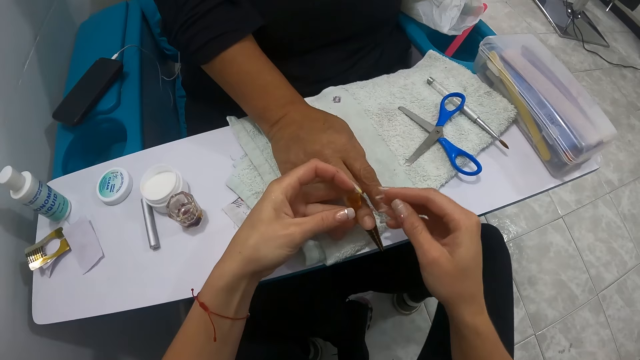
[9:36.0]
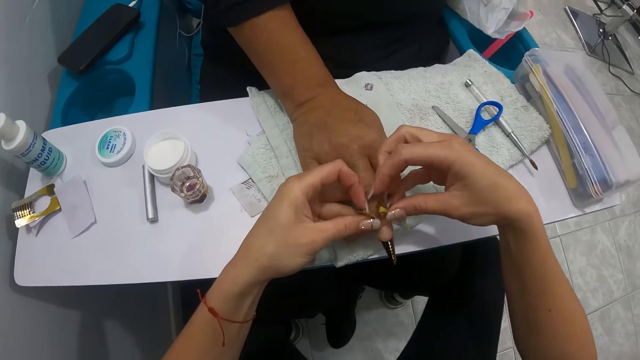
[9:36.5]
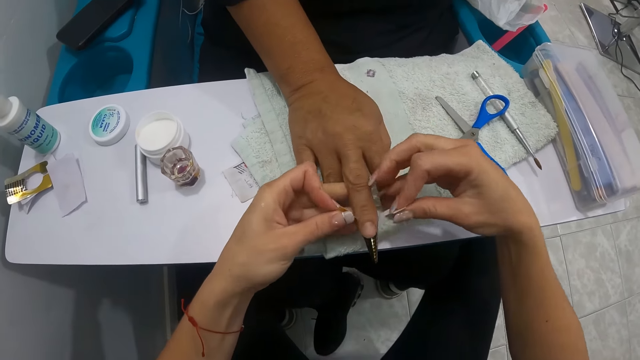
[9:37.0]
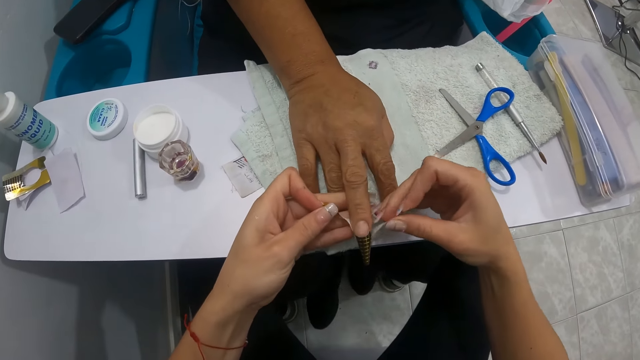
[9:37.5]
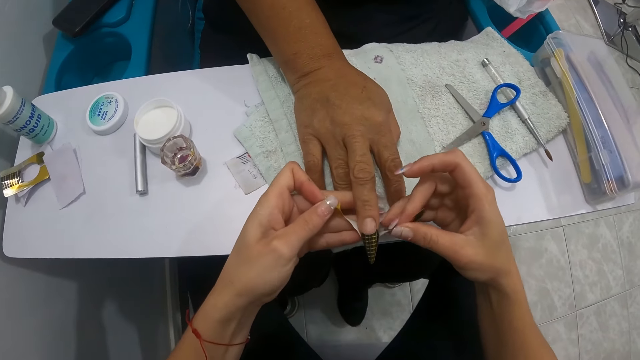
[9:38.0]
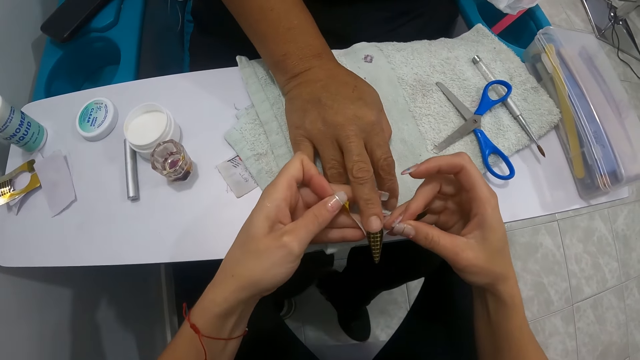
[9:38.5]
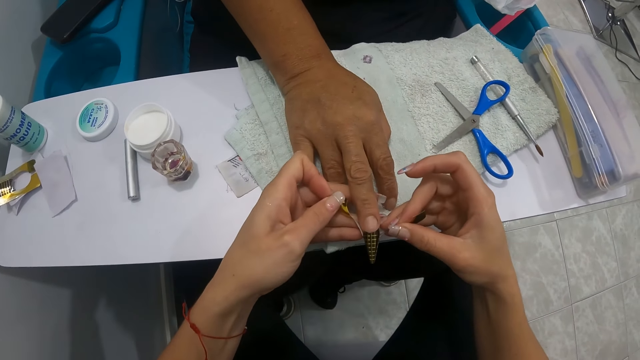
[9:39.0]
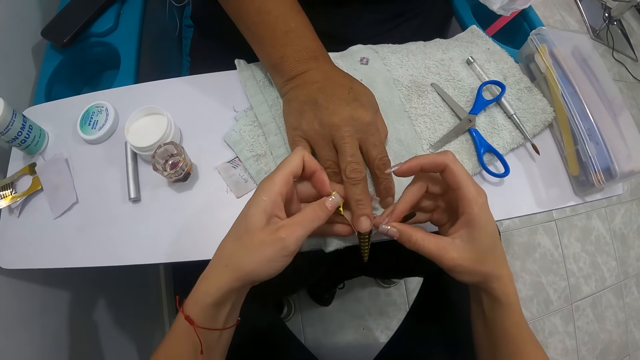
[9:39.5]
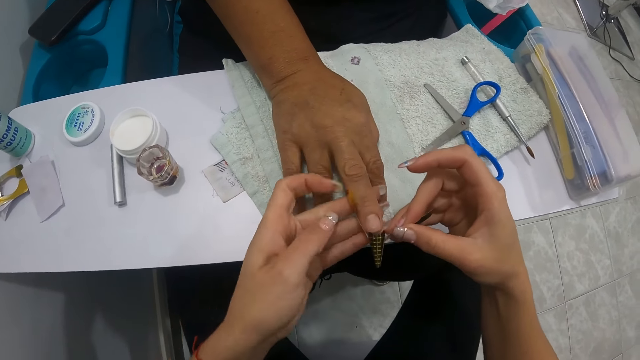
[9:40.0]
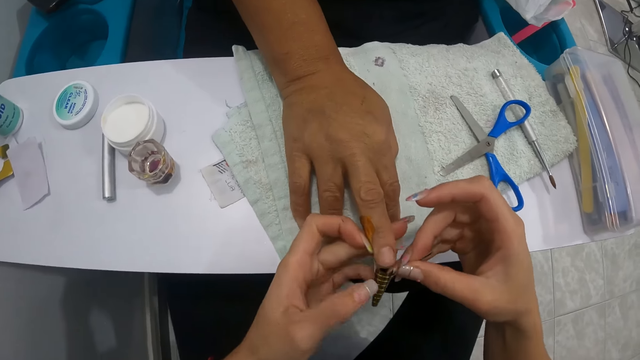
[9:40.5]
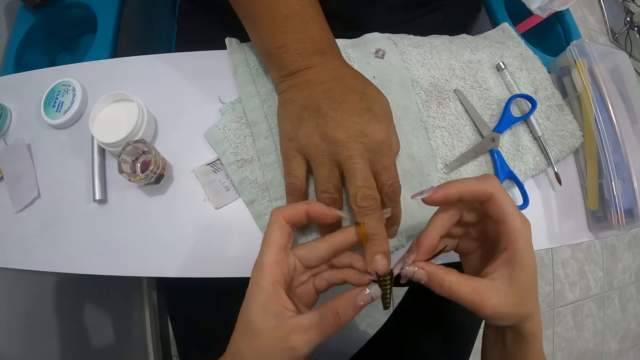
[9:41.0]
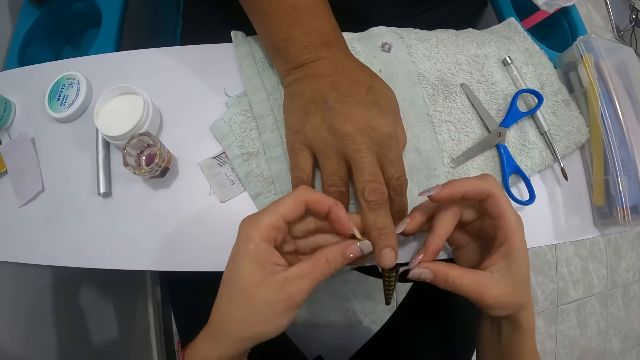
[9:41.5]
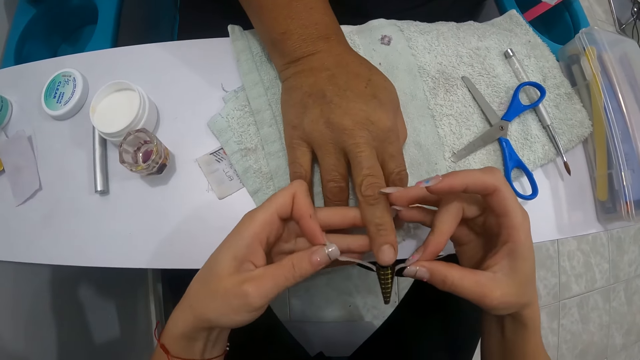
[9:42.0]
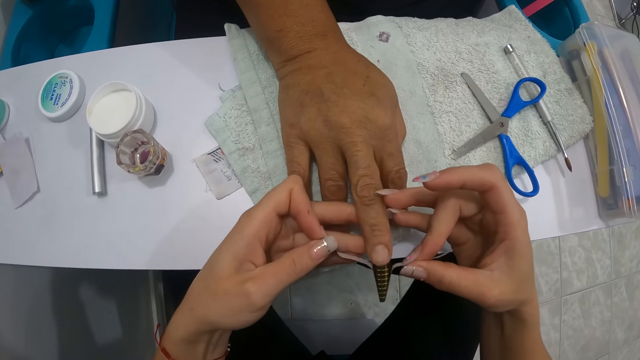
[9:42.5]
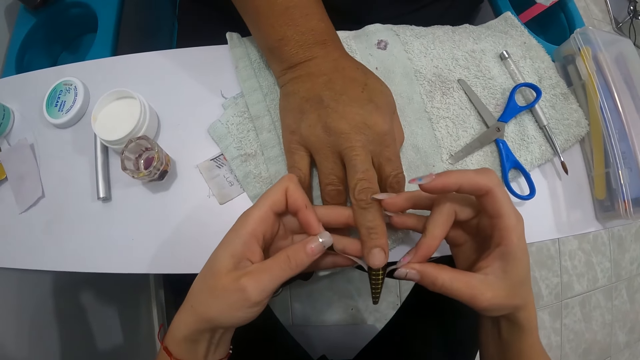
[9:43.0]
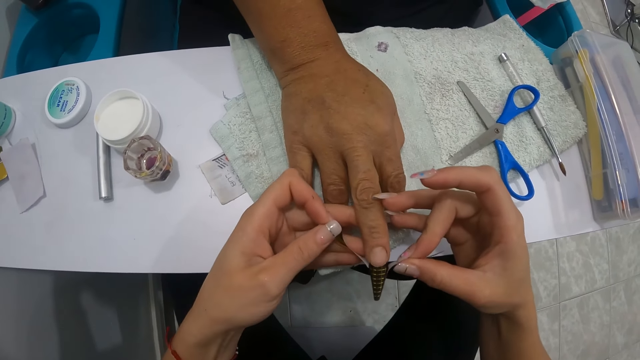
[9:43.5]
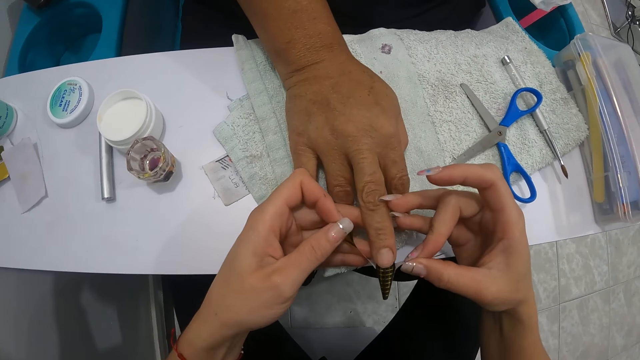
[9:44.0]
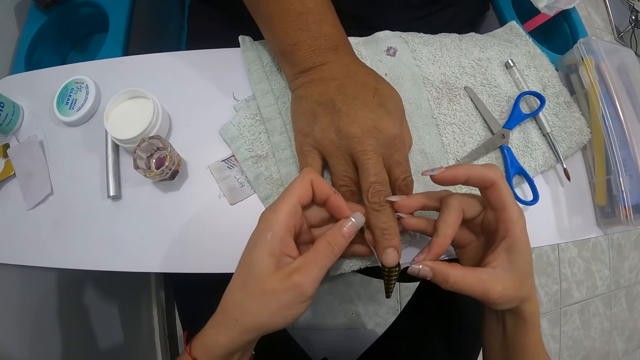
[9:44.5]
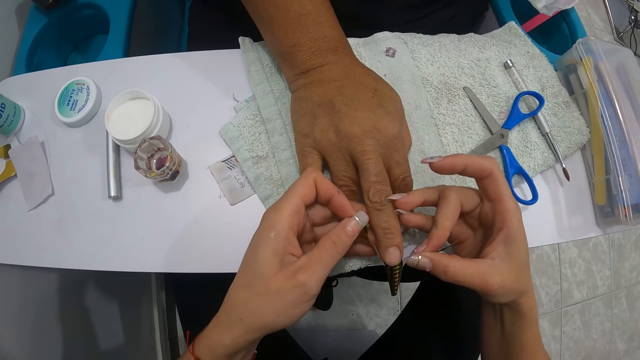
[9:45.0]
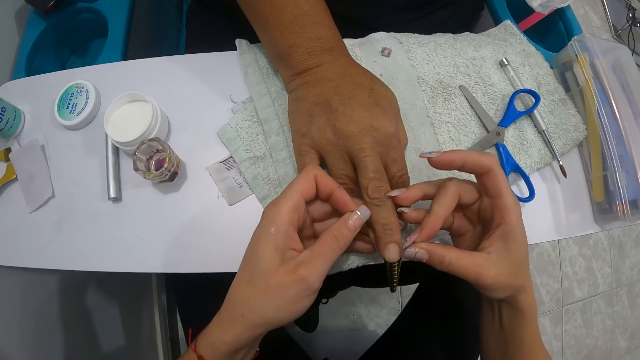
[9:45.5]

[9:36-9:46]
The camera wearer adjusts a stick-on on the nail.

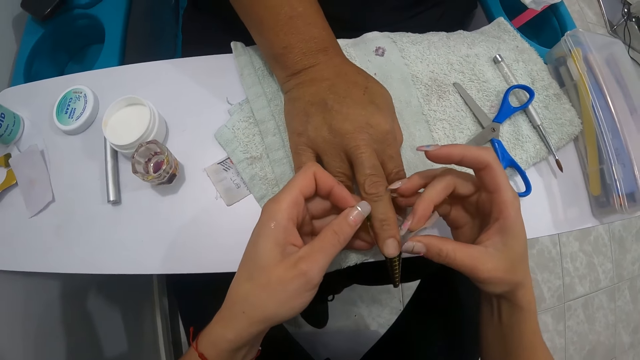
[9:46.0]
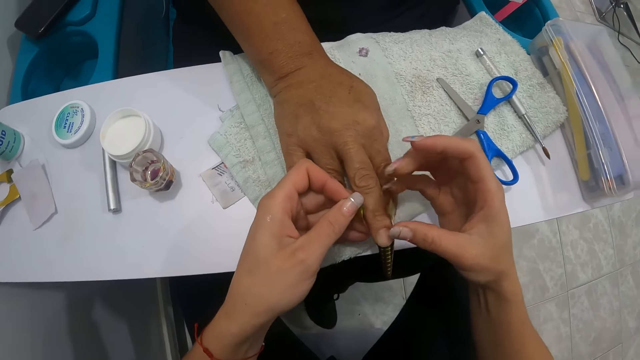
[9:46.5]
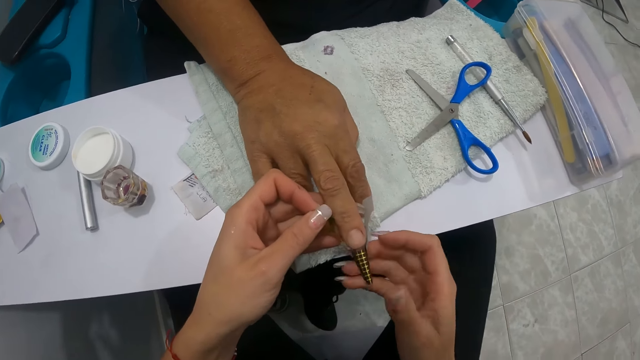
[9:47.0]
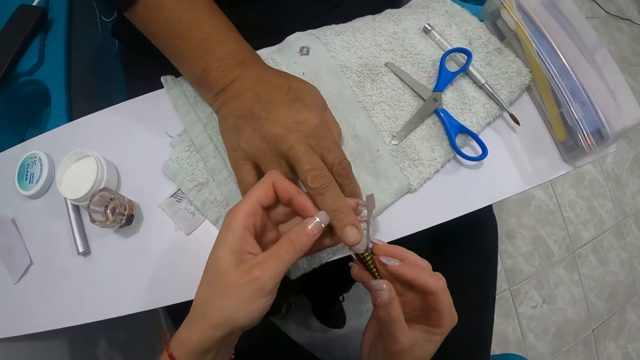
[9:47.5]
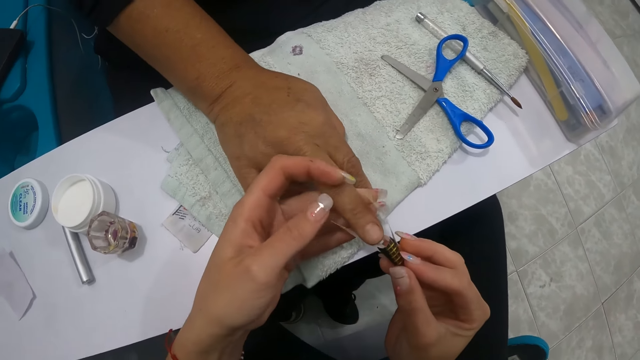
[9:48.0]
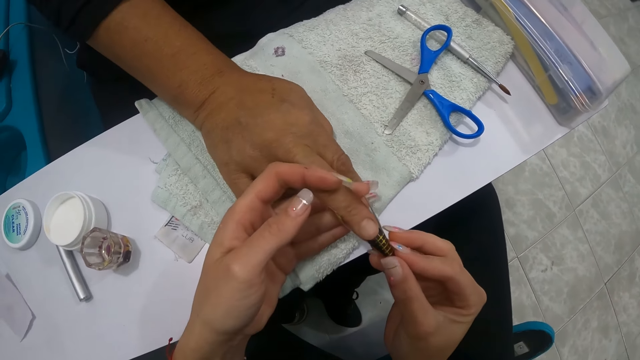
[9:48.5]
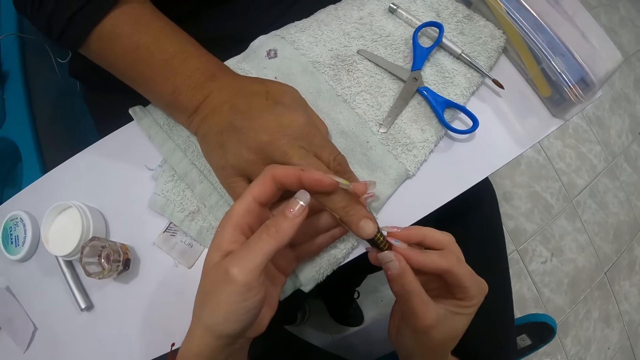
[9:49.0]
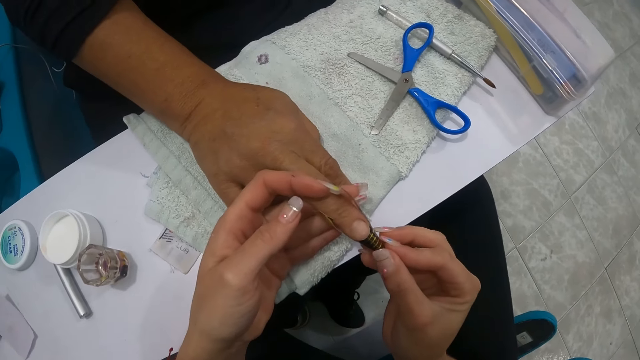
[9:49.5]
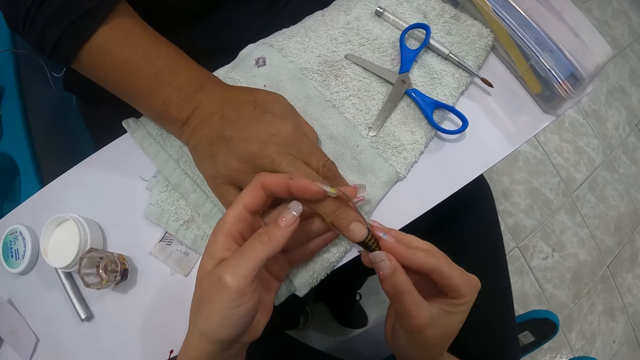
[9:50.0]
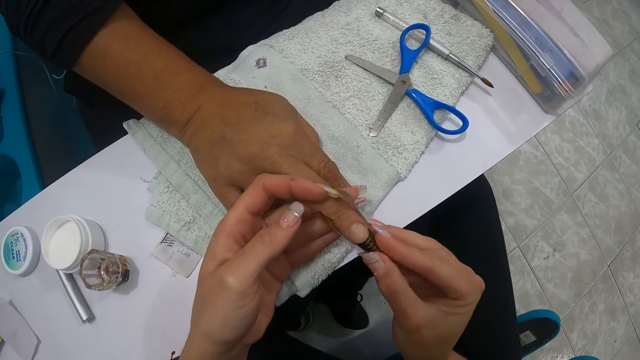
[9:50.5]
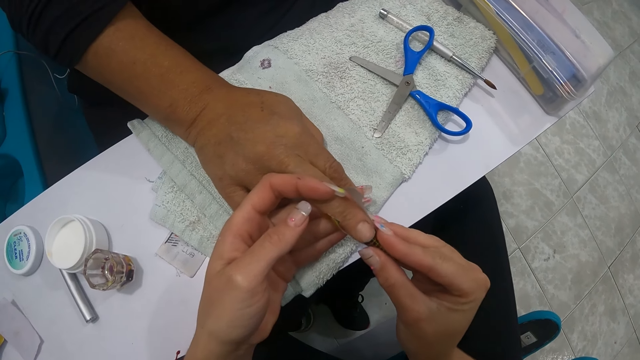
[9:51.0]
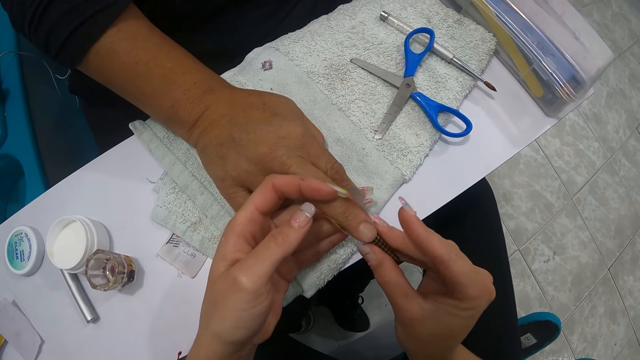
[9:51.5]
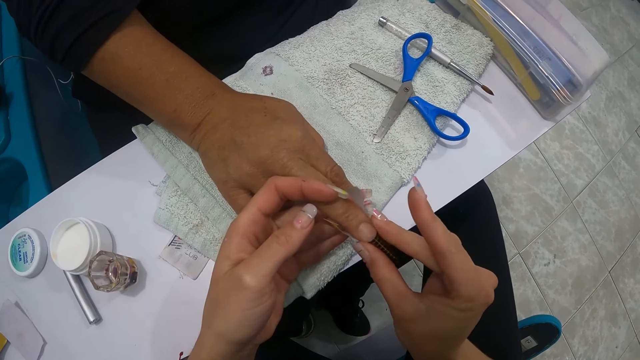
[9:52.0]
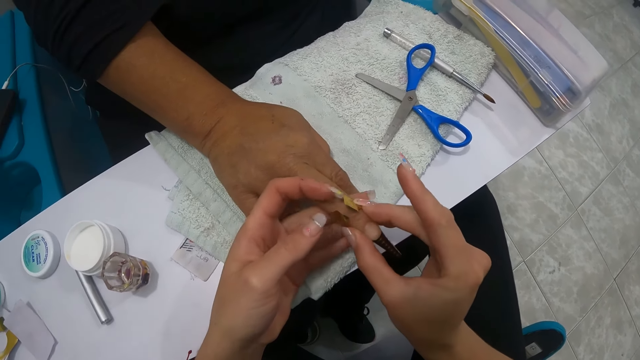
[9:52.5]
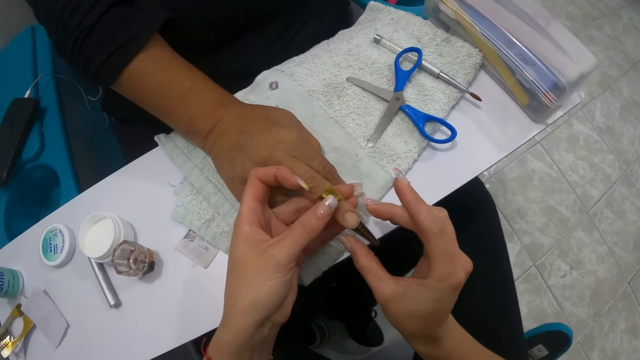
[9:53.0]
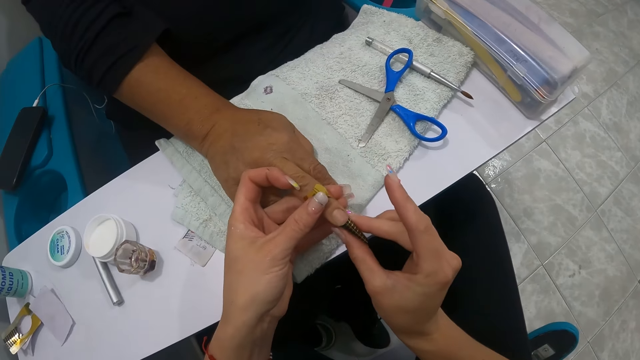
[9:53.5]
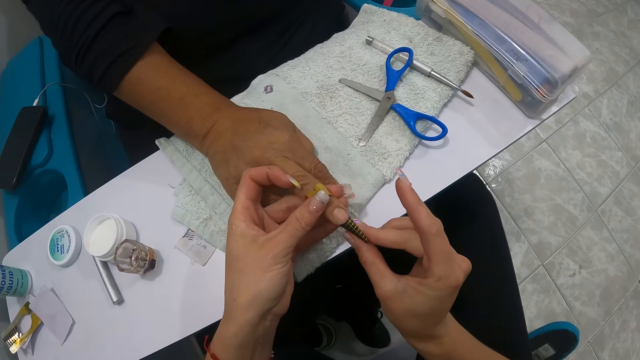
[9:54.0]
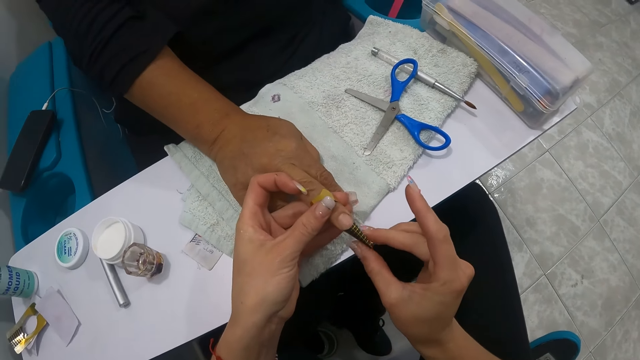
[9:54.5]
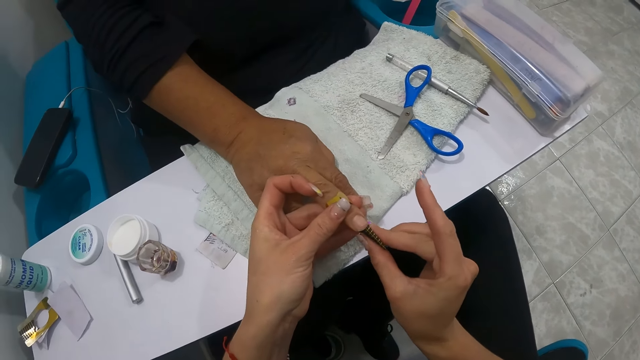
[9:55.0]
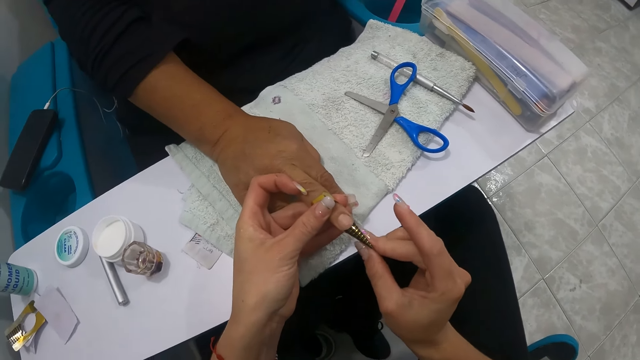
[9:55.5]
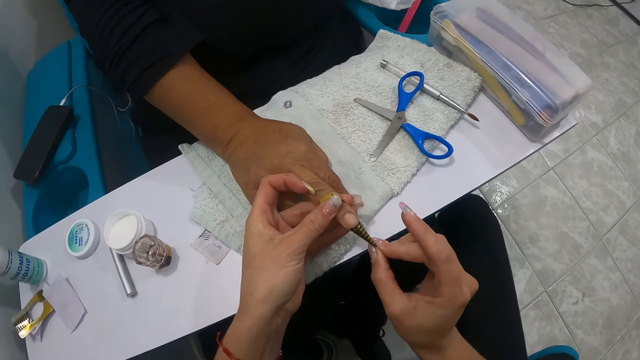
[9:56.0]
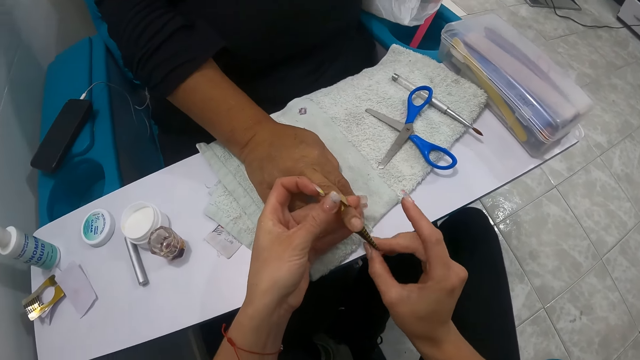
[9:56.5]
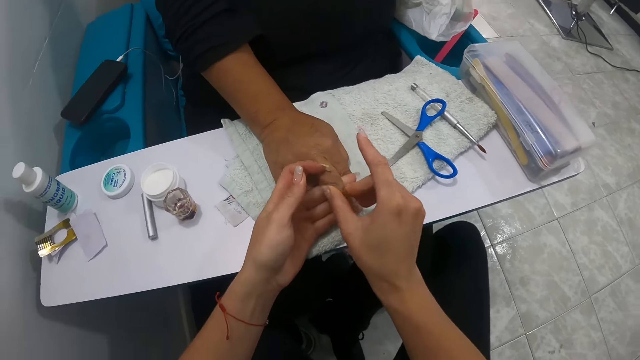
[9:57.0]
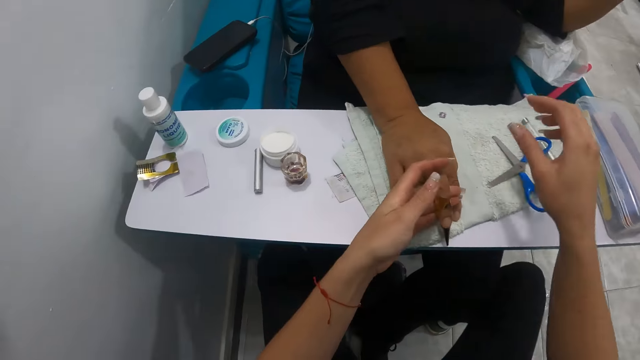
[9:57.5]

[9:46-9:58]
The camera wearer attaches a stick-on on the nail. They align the stick-on on the nail.
